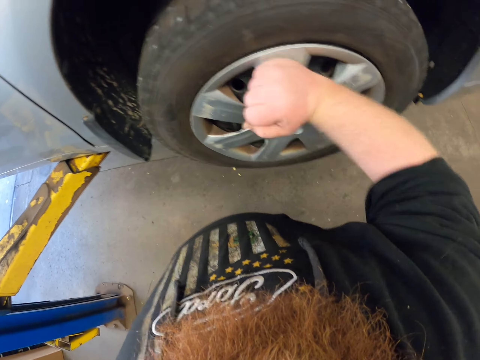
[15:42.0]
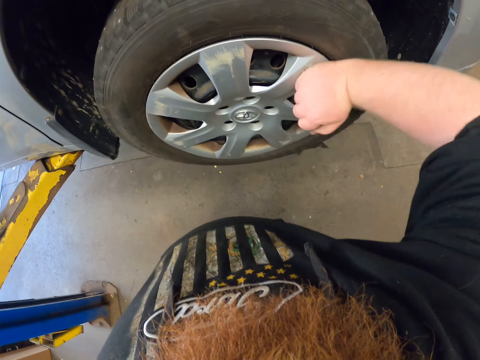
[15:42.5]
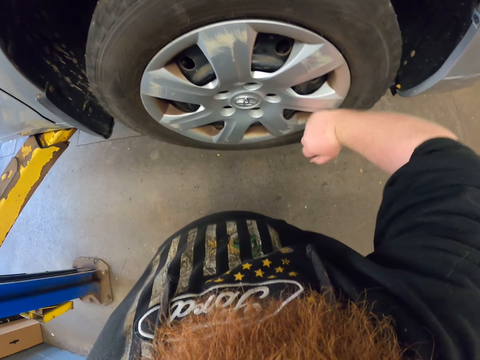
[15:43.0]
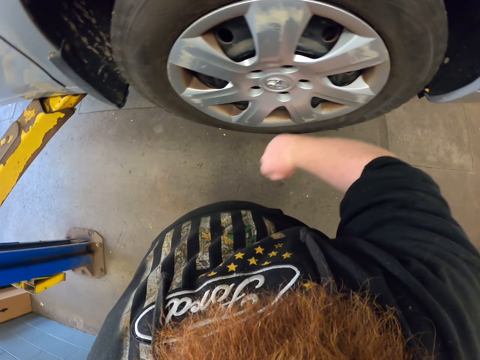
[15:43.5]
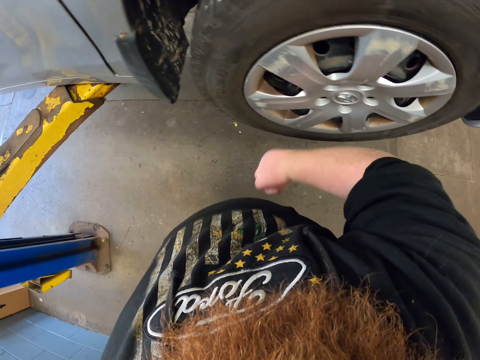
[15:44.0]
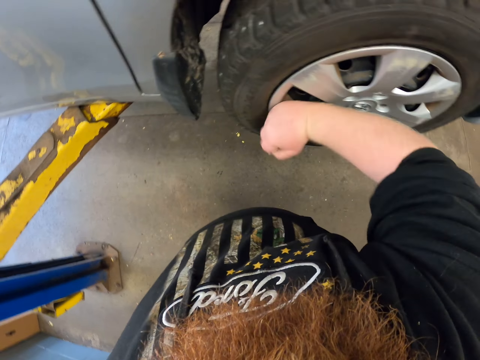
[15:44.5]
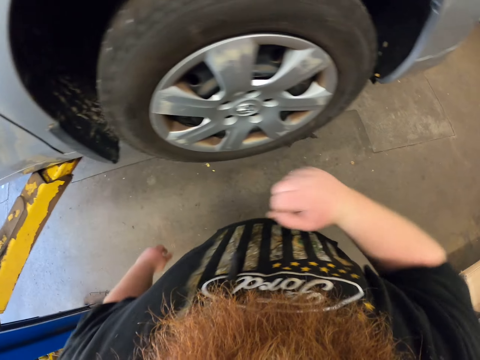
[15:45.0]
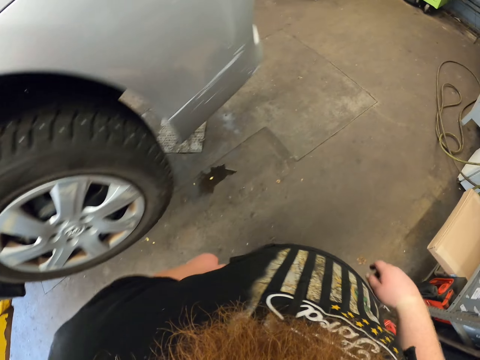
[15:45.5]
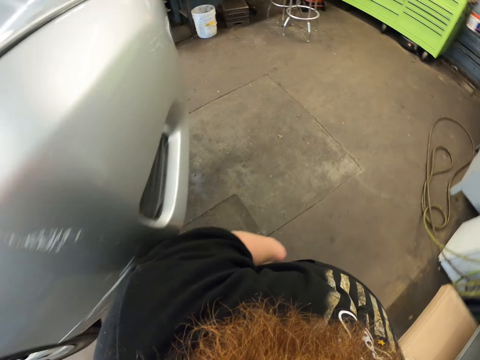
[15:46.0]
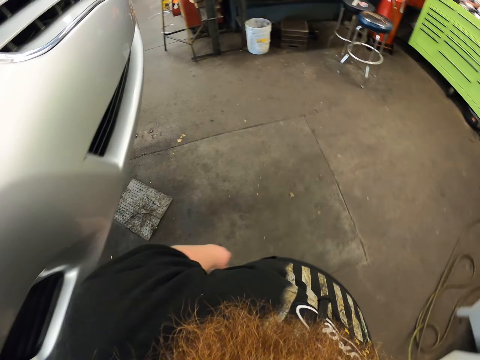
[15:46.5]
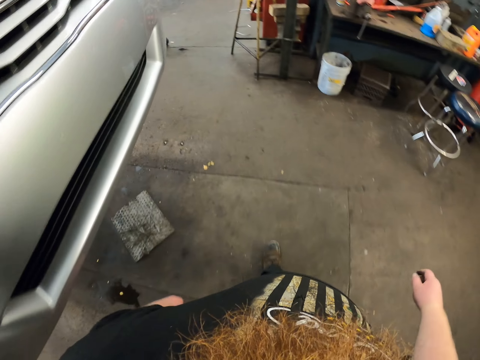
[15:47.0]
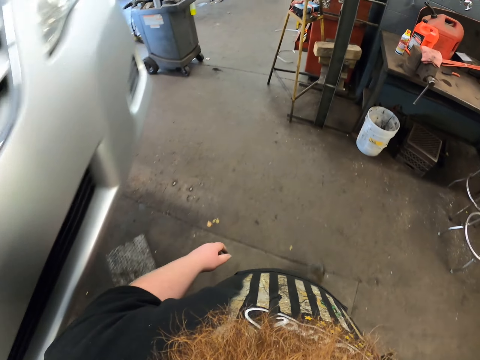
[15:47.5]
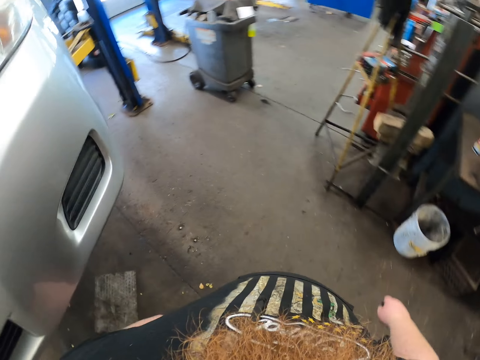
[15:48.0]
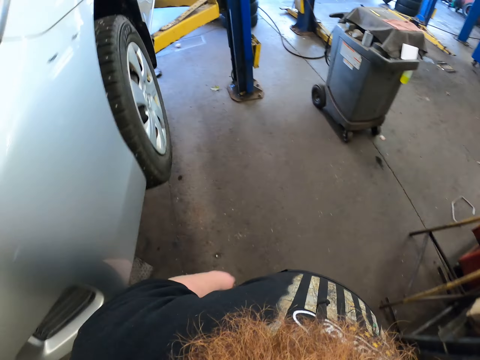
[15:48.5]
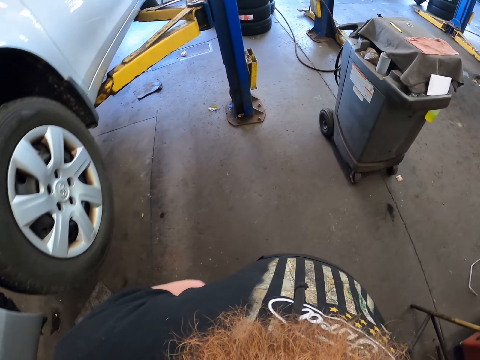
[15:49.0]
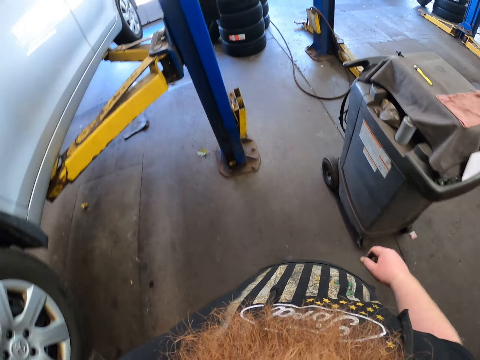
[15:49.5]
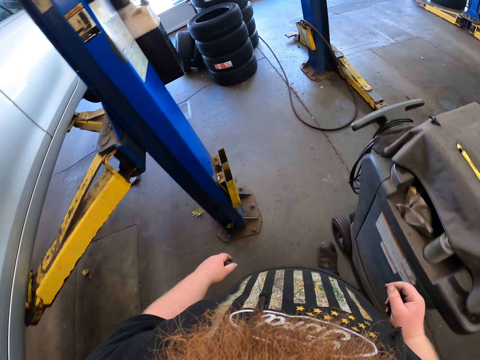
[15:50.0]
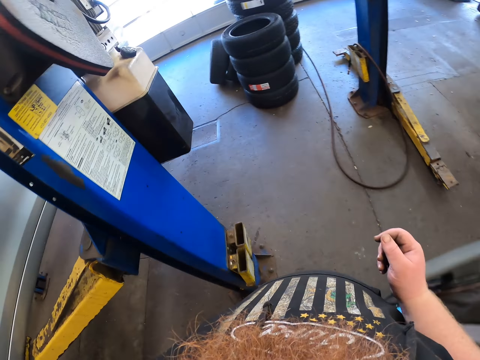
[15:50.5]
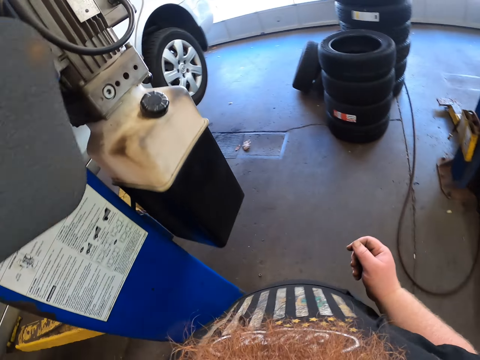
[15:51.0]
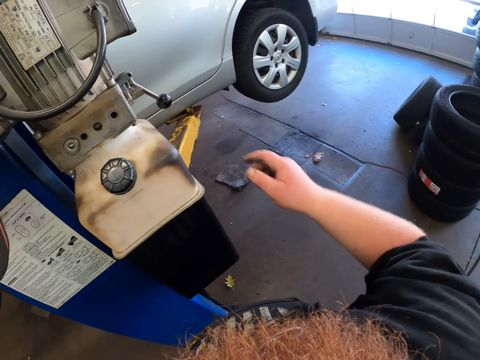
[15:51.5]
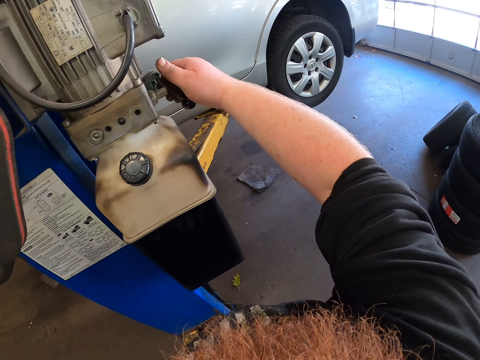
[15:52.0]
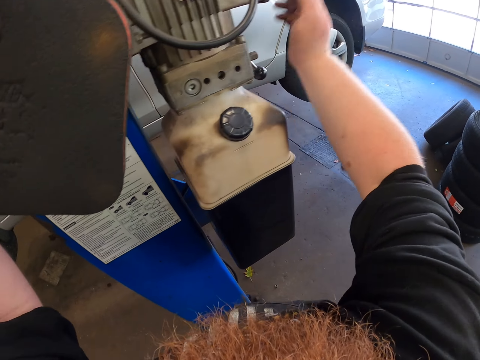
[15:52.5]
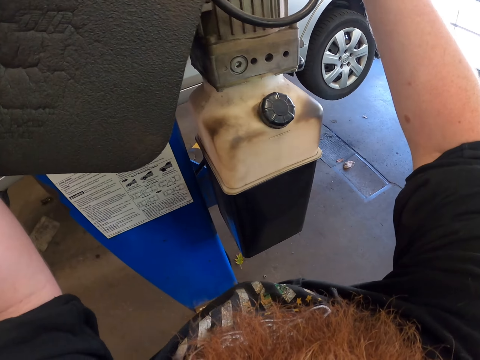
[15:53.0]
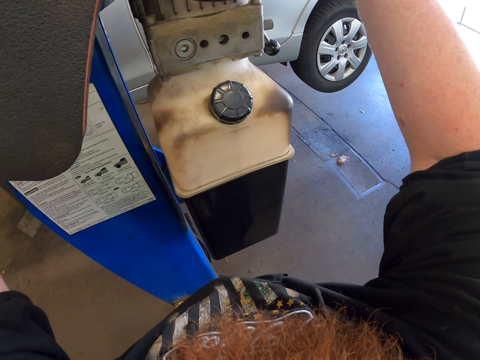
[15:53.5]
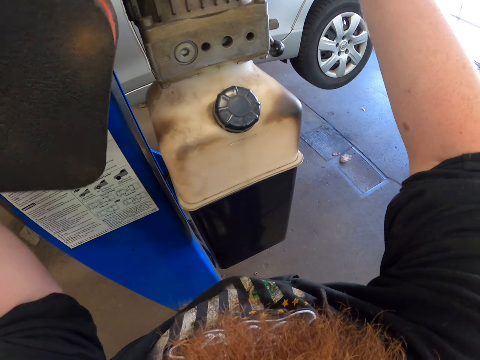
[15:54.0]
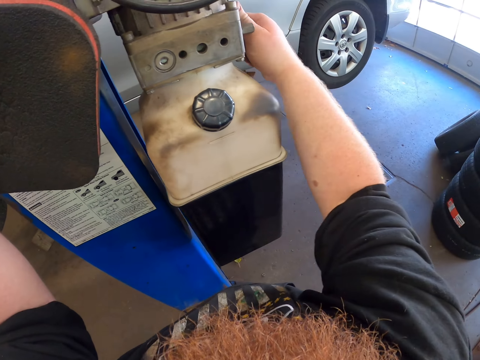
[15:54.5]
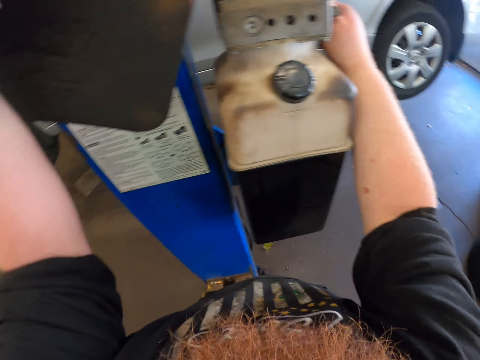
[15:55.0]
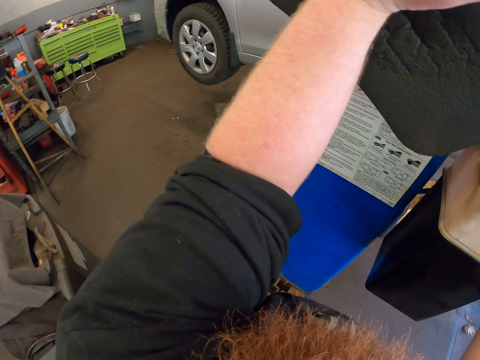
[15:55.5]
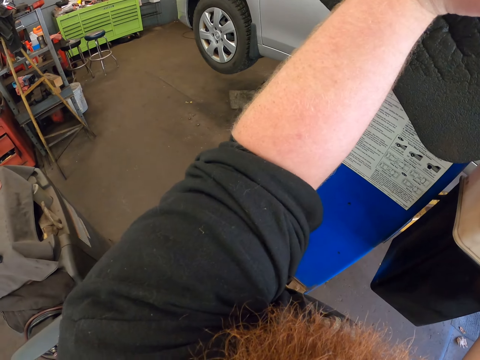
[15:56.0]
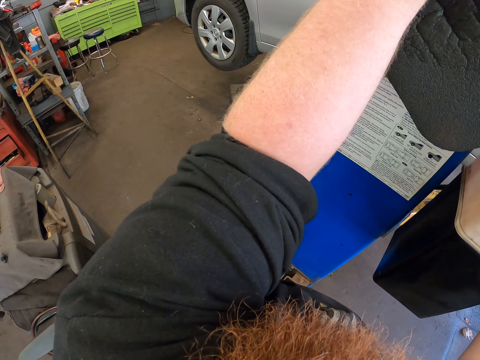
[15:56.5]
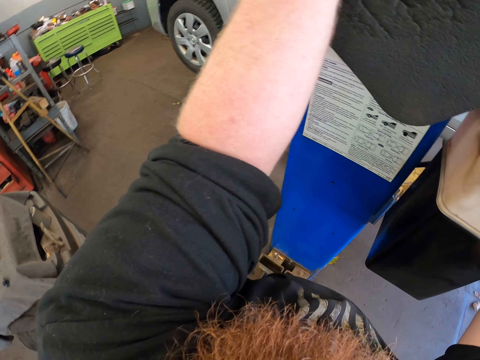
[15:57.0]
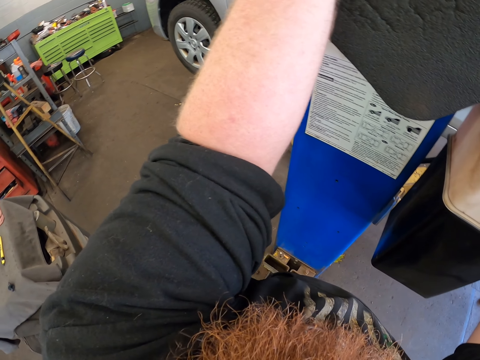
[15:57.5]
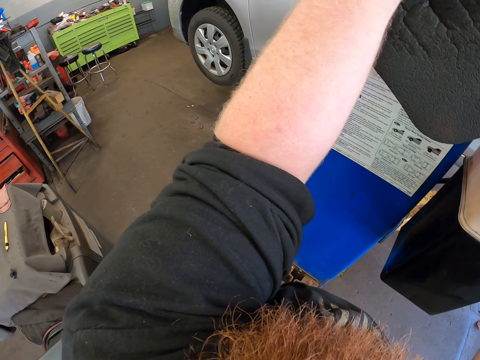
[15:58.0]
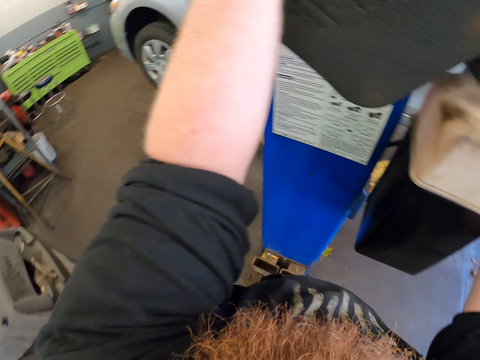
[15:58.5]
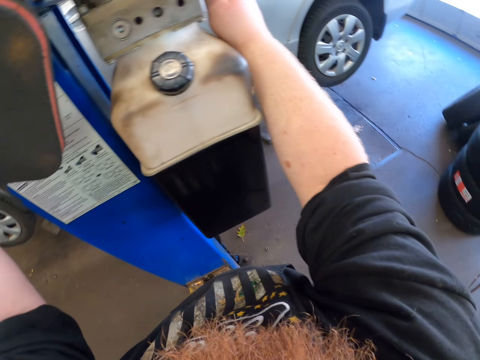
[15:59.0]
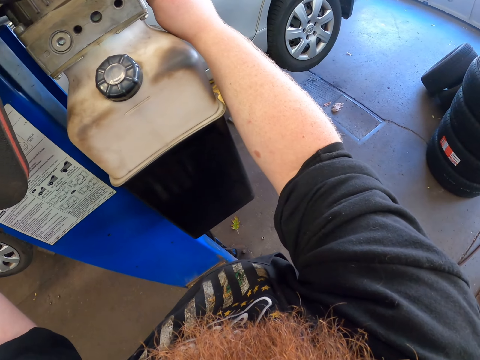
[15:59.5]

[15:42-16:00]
The camera wearer walks near the car in the garage. They operate the hydraulic car lift. They lower the car lifting machine. They stare at the car.

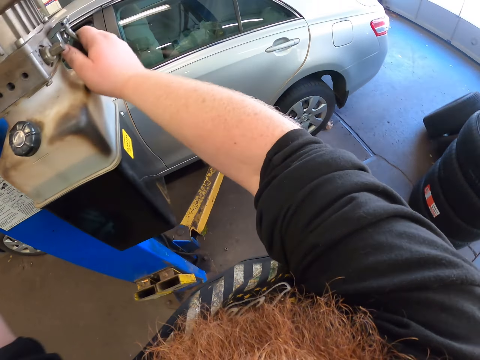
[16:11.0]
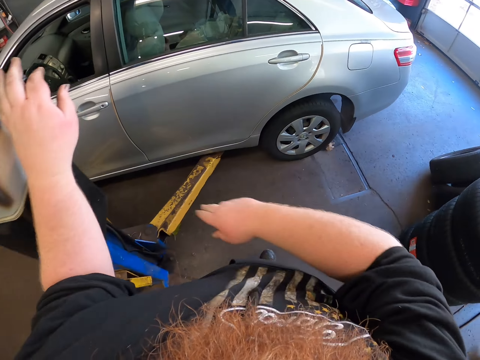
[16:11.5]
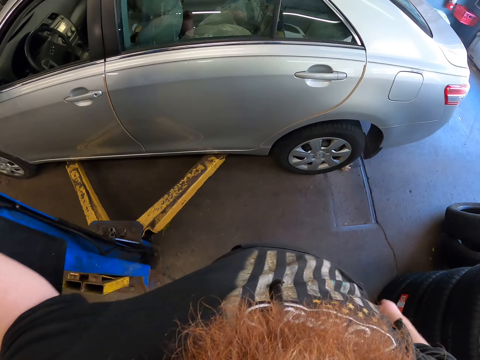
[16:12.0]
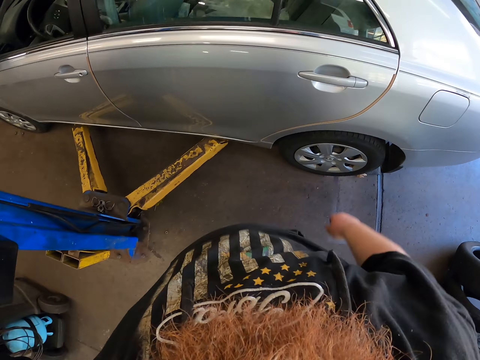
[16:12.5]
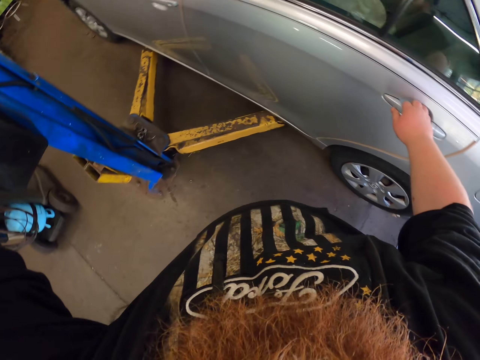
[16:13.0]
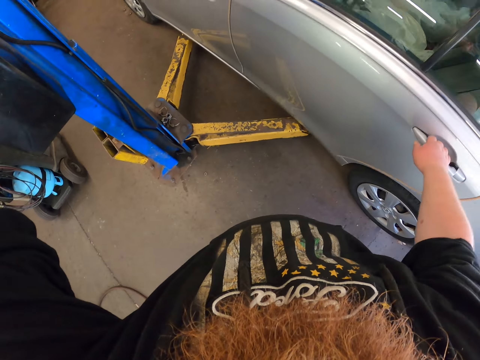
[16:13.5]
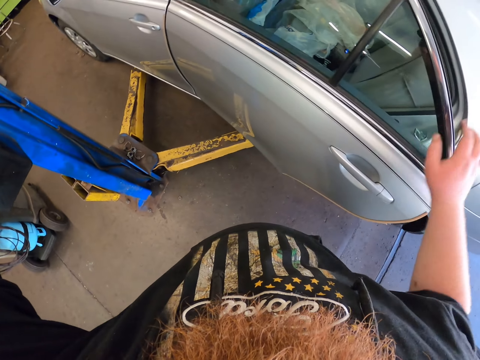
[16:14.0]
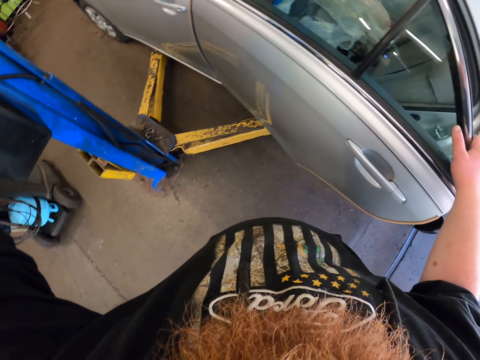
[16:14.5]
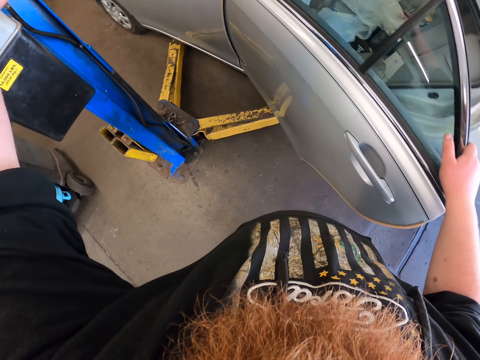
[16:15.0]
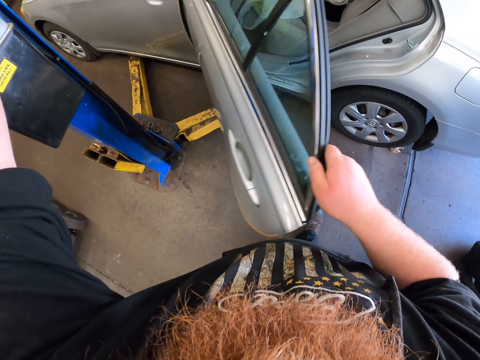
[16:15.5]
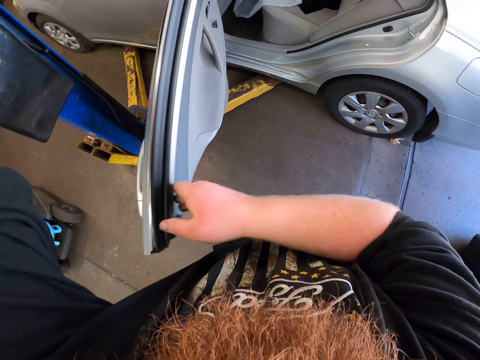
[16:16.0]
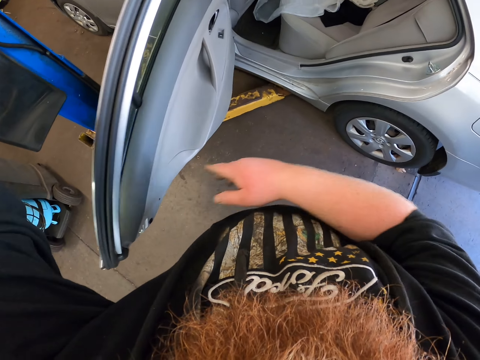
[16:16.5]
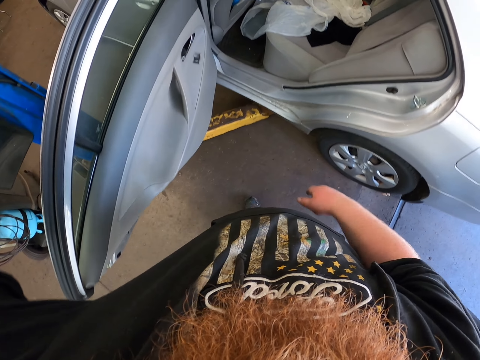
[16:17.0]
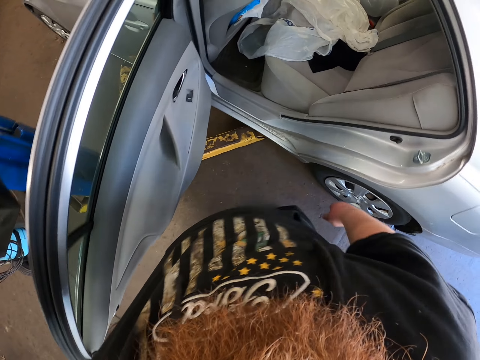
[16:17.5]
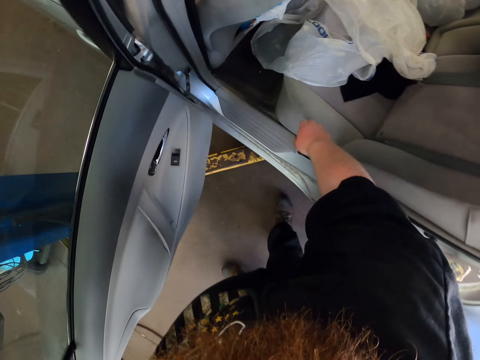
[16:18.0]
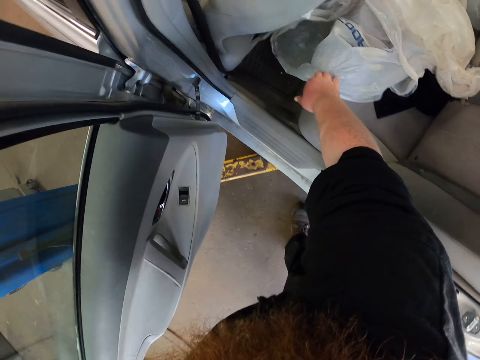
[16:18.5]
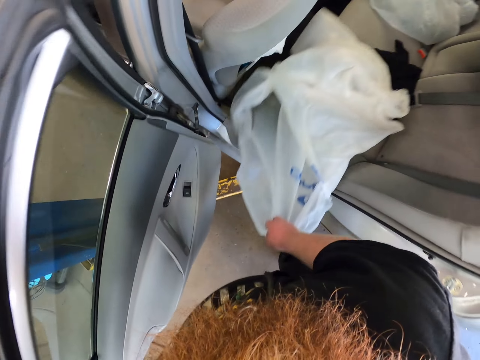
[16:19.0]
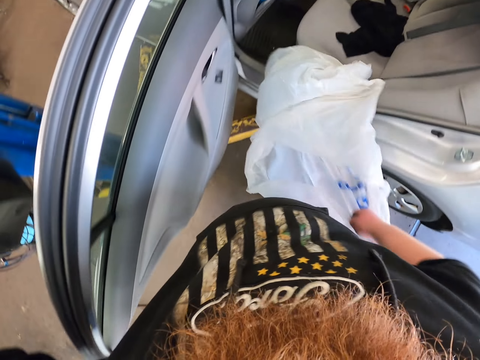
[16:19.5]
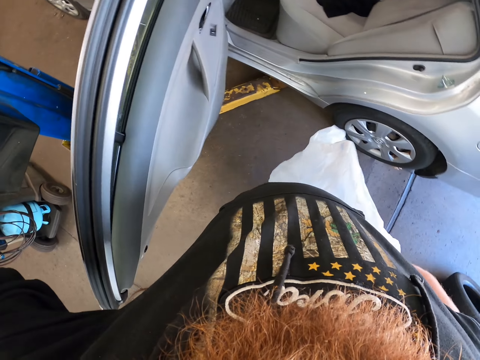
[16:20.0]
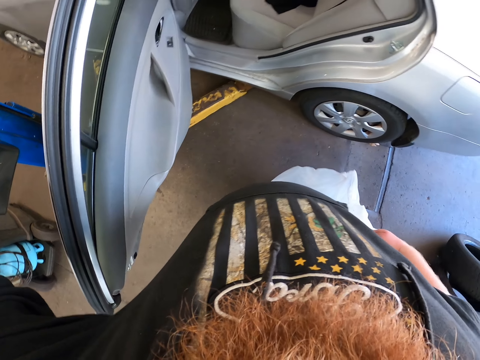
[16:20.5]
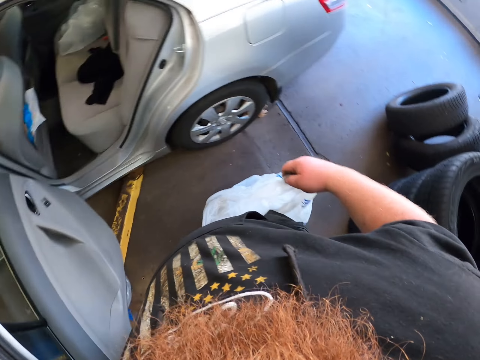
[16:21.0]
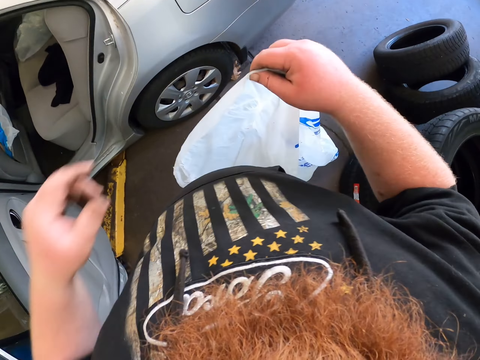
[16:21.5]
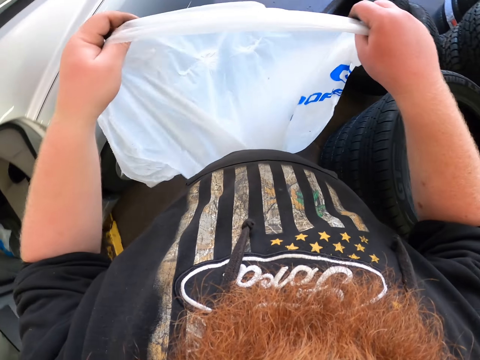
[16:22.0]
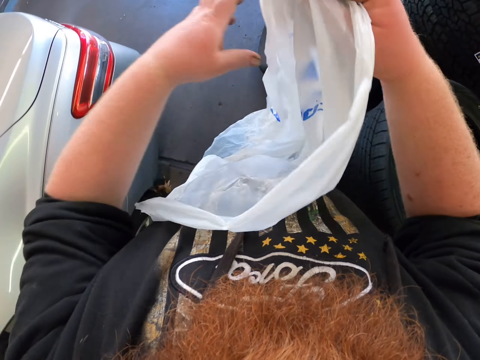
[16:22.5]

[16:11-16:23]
The camera wearer unhands the hydraulic car lift. They stop to lower the machine. They walk towards the car. They place the left hand on the hydraulic car lift. They make a step. They open the car door. They move forward. They pick up a plastic bag from the seat. They open the plastic bag. They walk towards a wheel.
